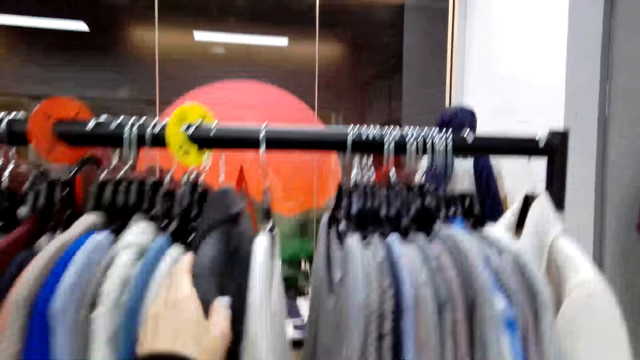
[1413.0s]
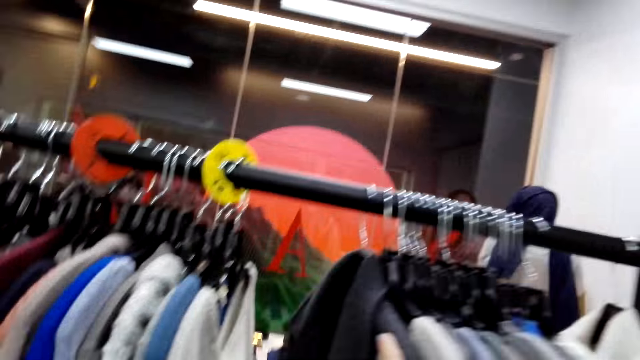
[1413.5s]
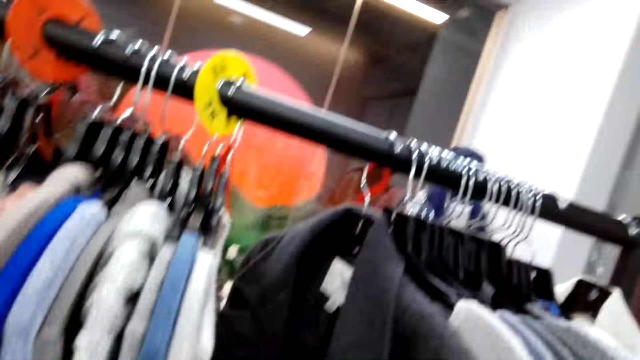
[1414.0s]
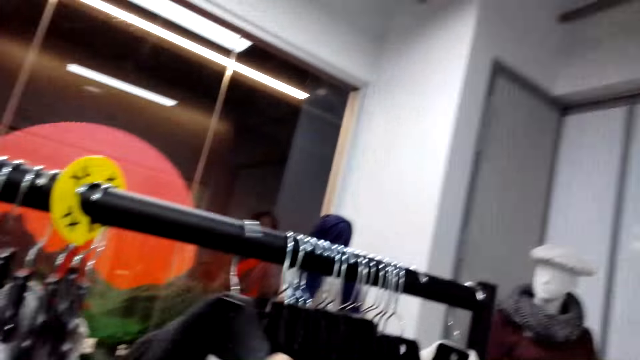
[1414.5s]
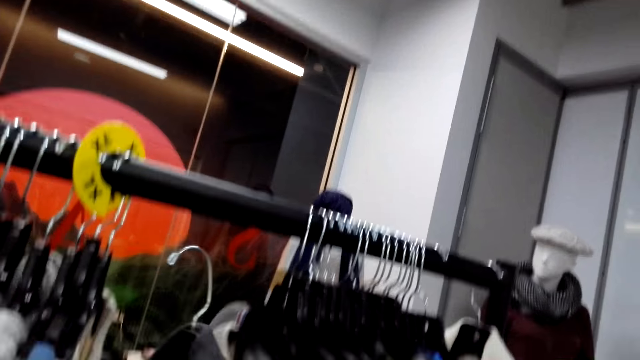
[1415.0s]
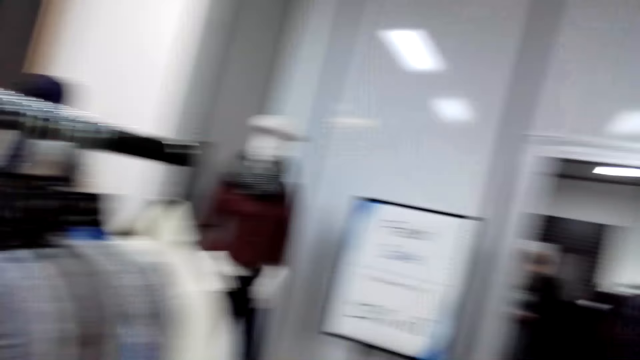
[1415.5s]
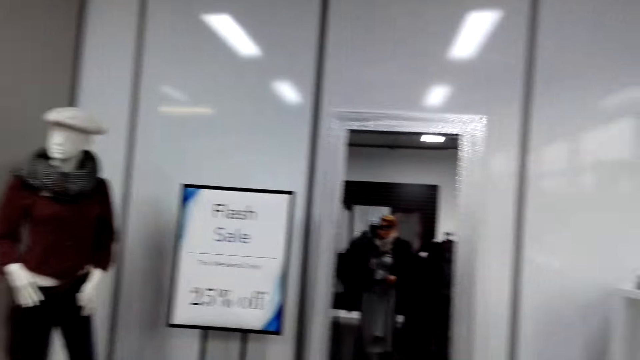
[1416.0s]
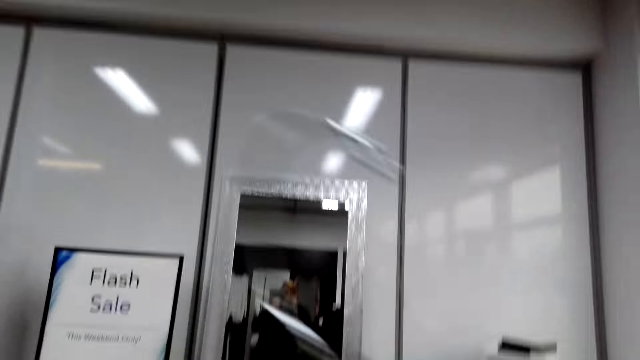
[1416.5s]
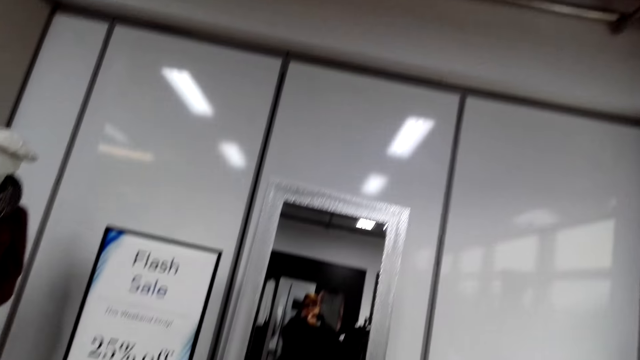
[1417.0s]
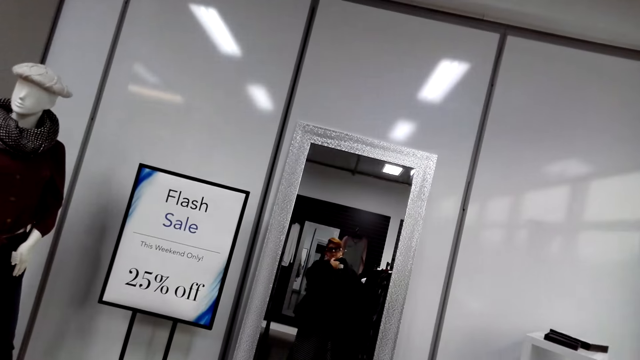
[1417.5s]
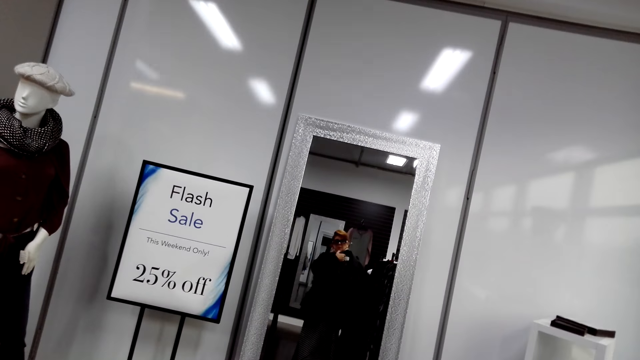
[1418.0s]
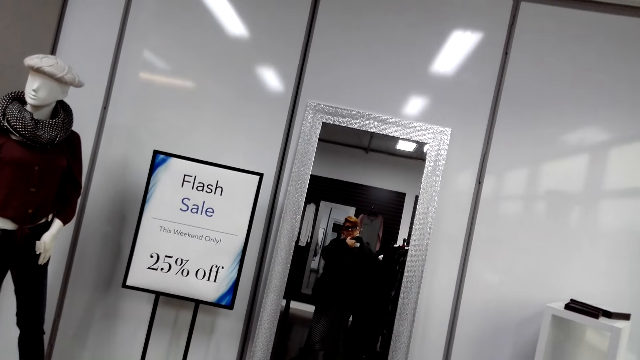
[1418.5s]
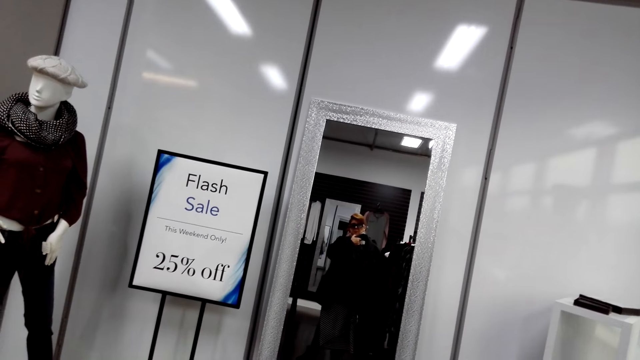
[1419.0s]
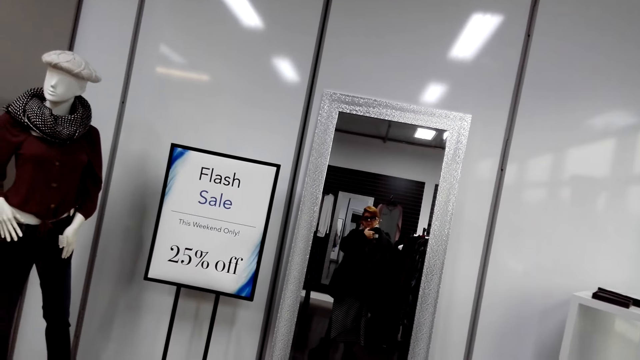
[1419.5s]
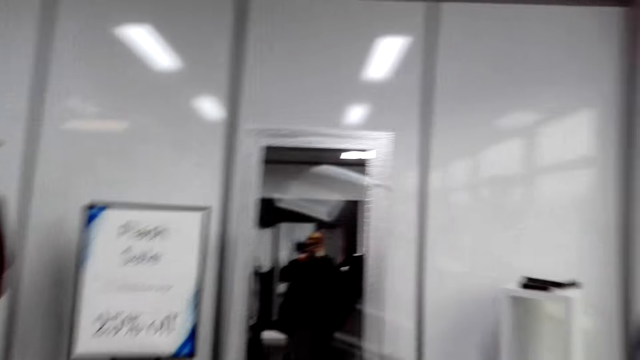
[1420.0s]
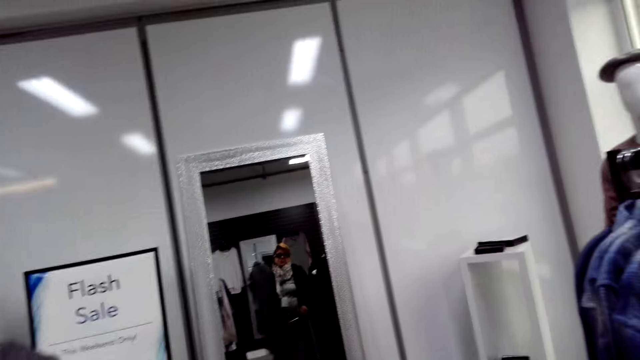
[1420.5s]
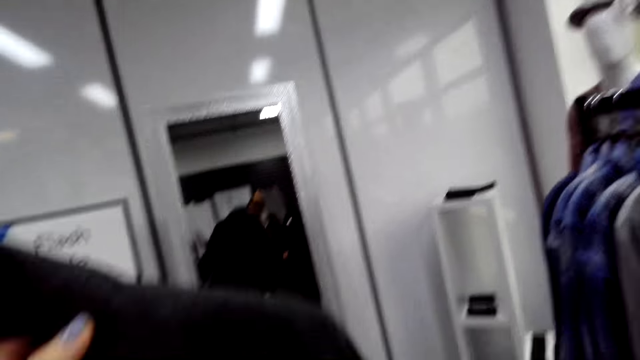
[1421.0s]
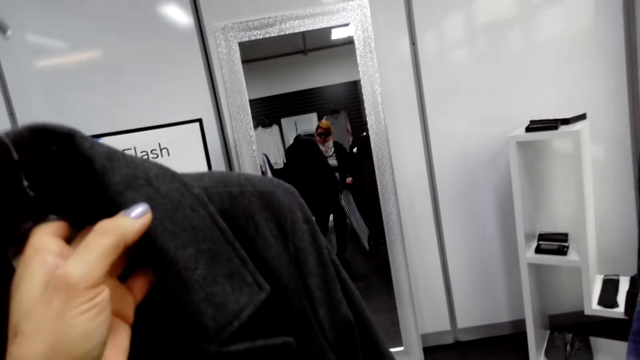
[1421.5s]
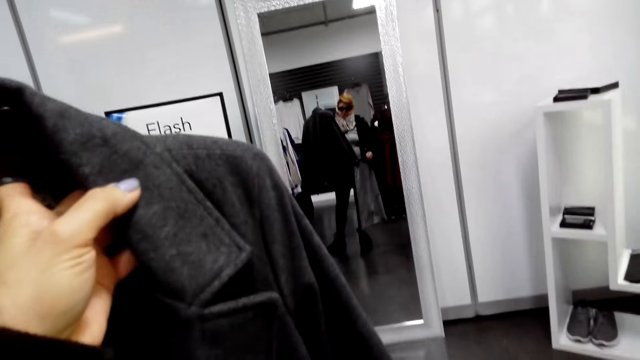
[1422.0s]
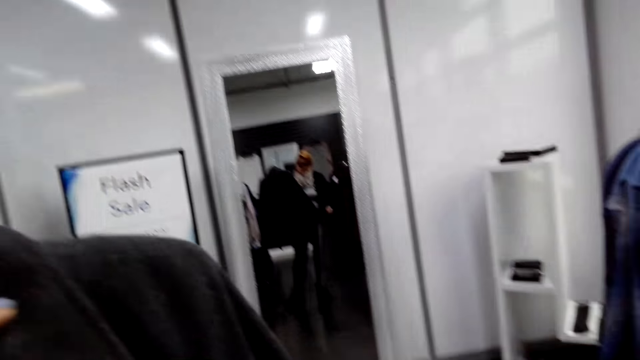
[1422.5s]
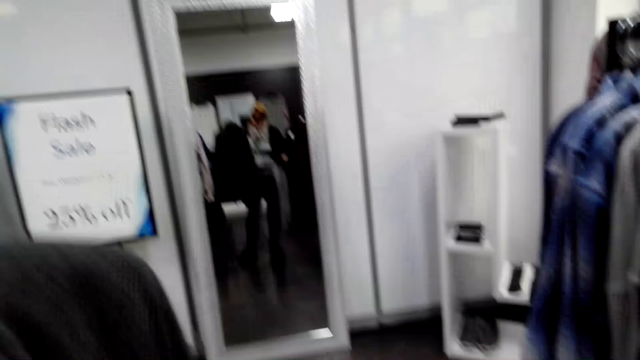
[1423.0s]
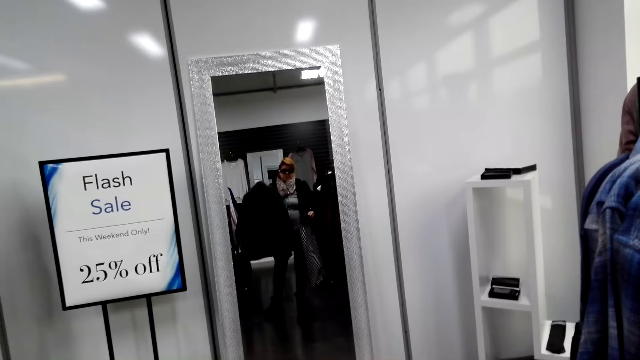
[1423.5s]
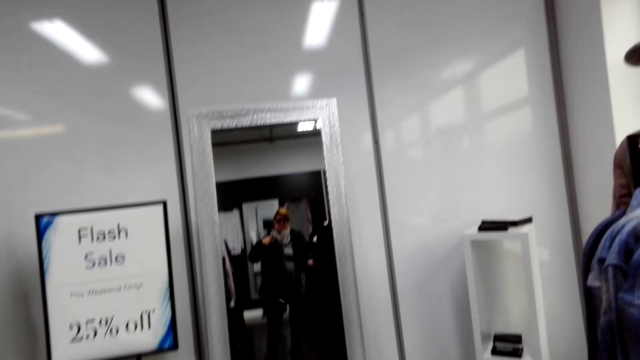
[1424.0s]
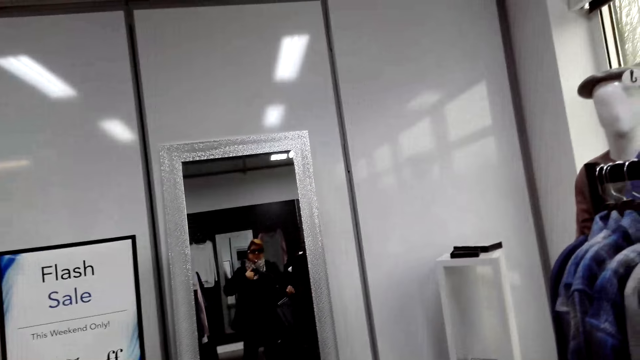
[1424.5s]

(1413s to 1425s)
The camera wearer looks at some clothes. They pick up the cloth on the metal hanger. They look at the cloth on the mirror.

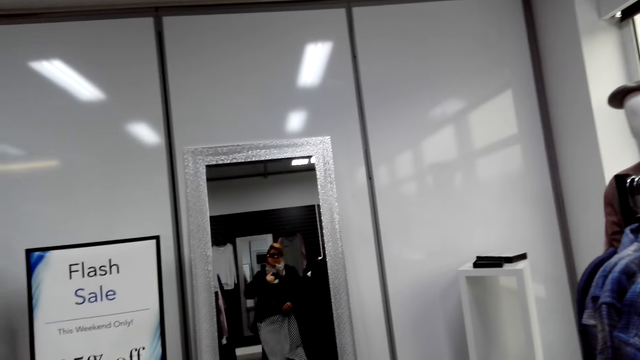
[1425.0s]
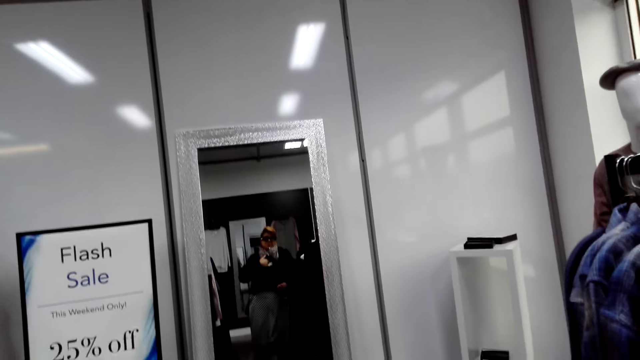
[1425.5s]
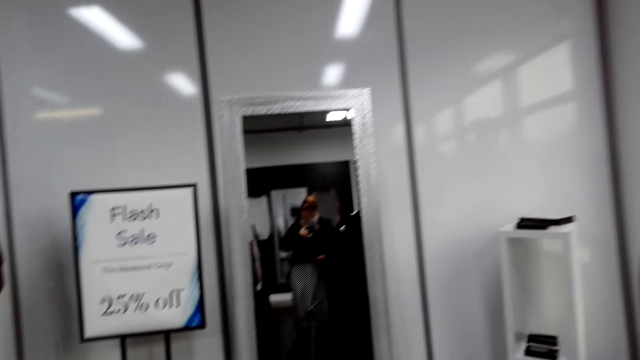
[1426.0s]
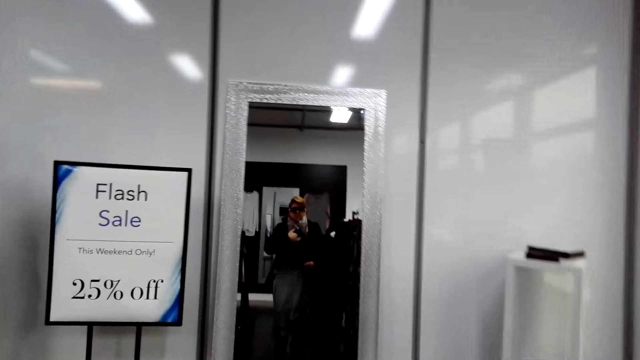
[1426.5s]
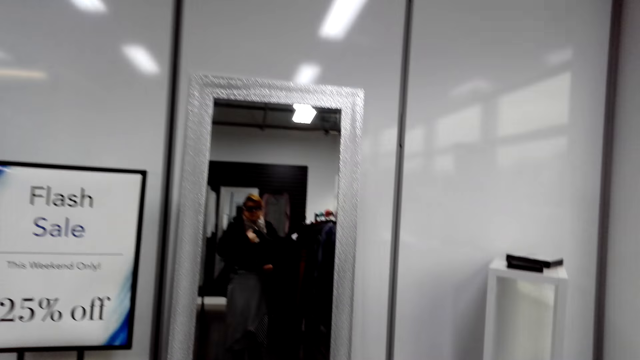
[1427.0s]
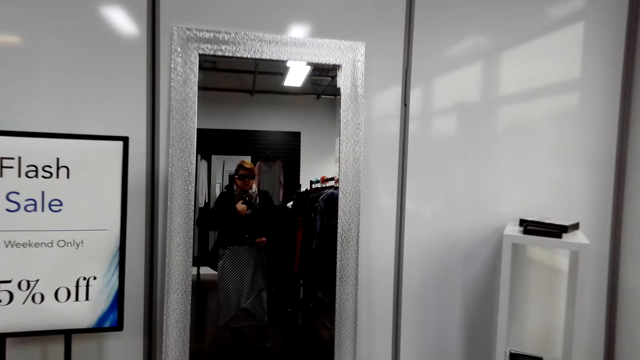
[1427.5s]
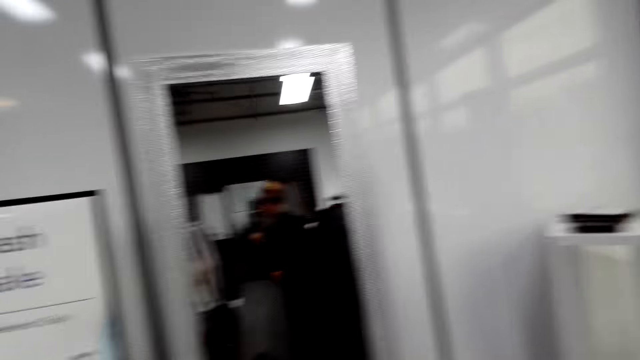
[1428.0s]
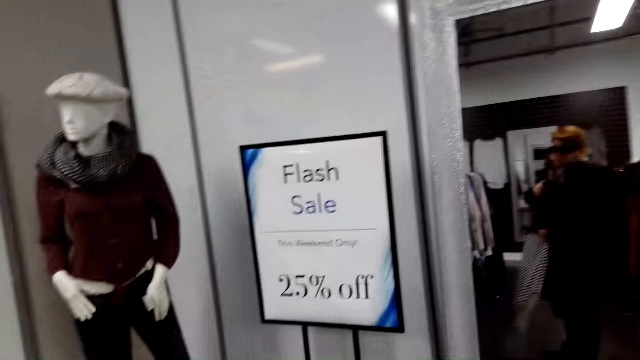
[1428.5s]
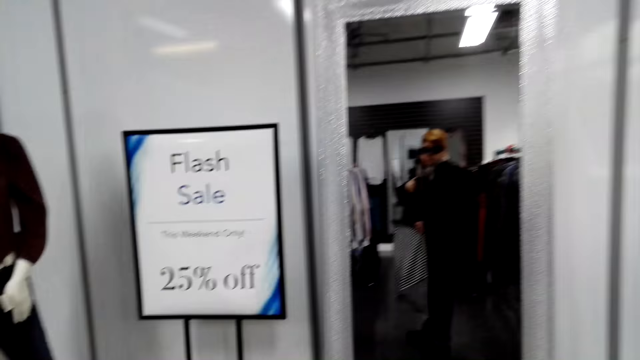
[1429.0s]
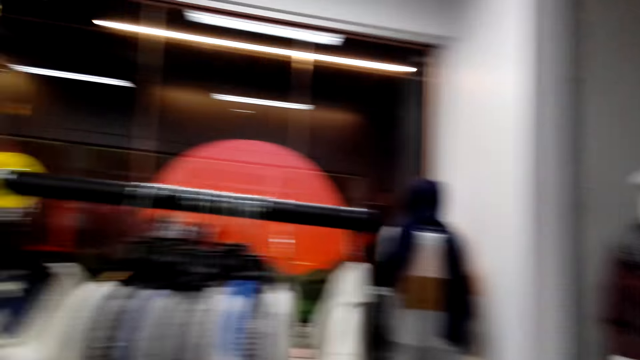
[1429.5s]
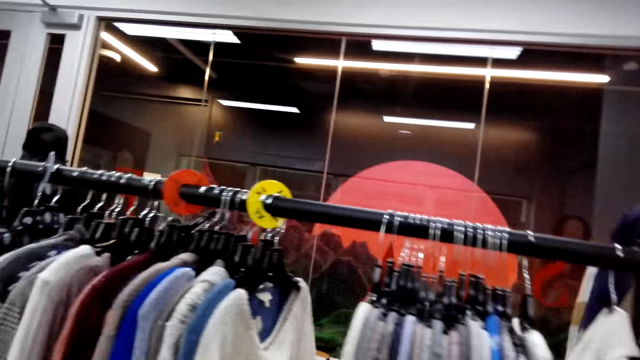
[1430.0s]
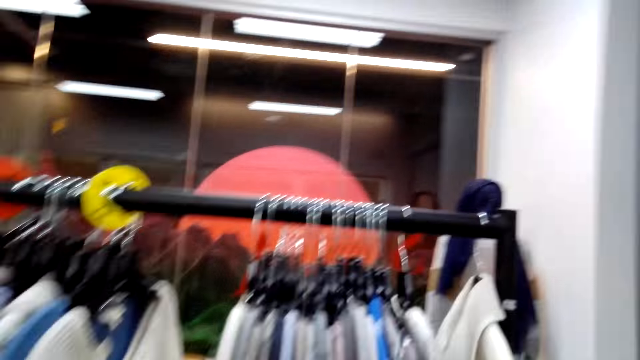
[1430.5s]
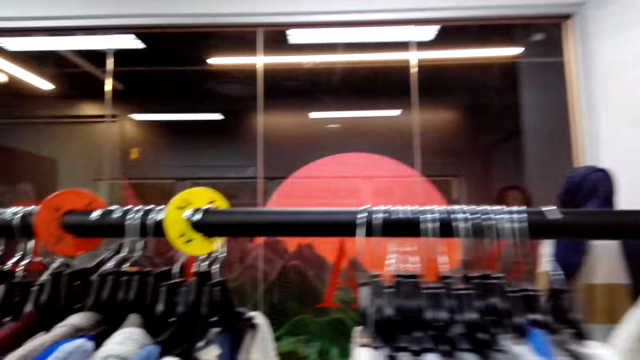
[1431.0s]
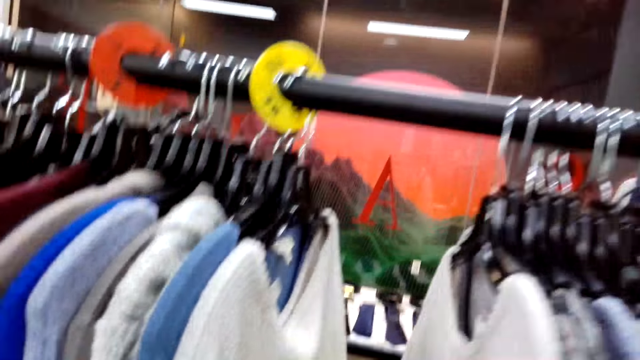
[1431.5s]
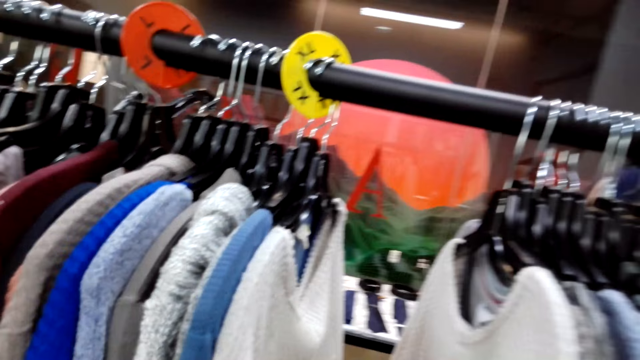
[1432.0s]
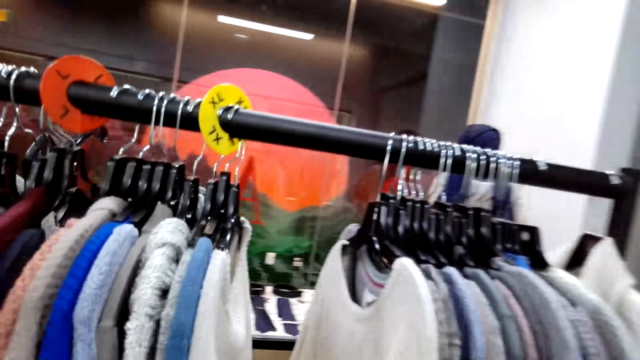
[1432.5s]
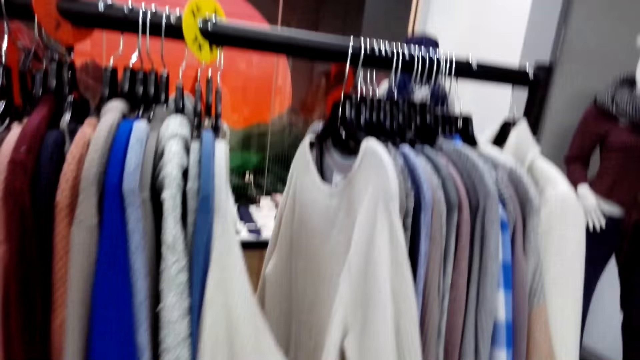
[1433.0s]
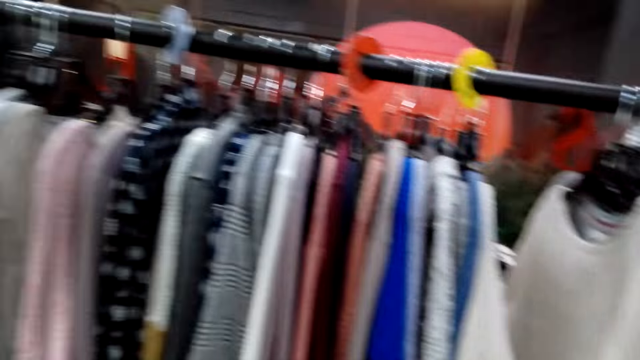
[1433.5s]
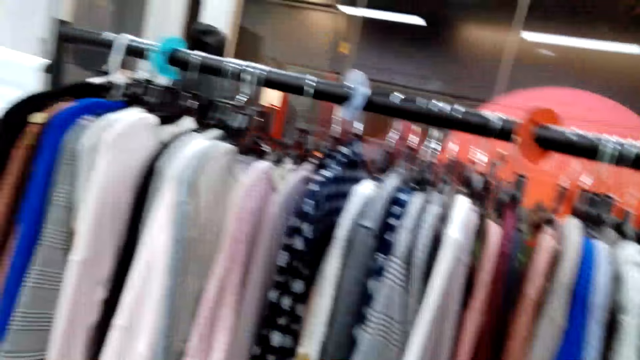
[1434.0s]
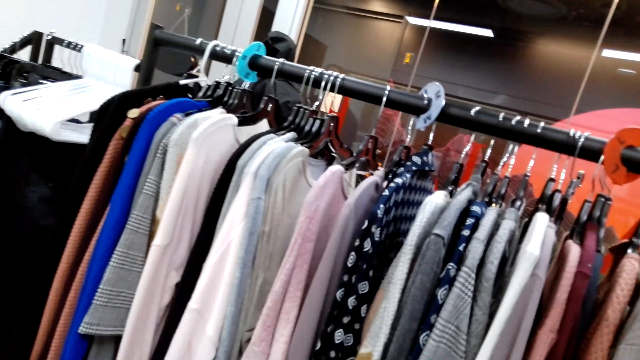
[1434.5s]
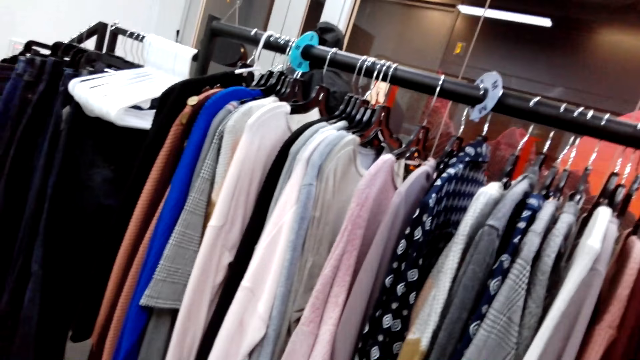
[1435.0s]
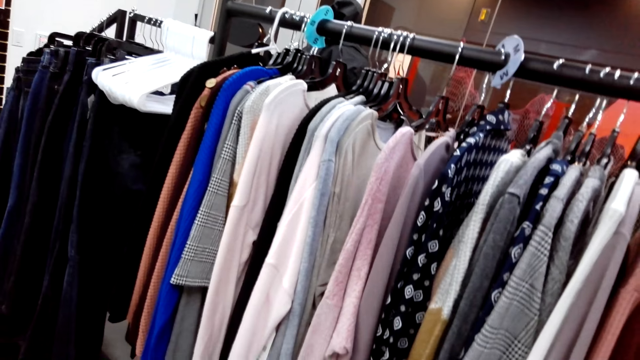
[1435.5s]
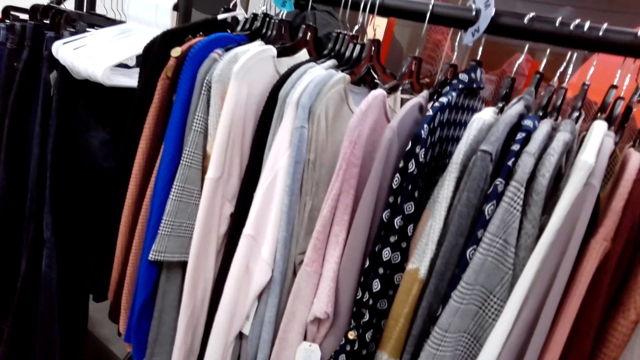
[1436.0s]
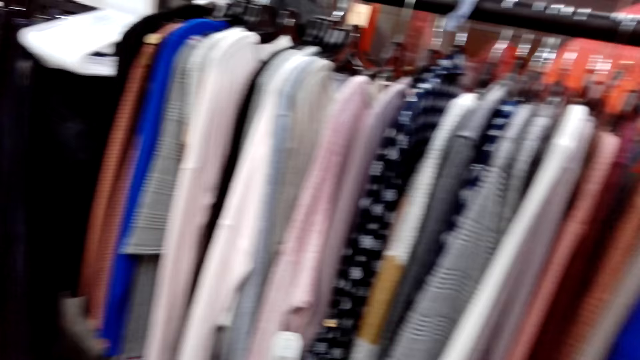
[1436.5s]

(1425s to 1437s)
The camera wearer stands on the floor.
